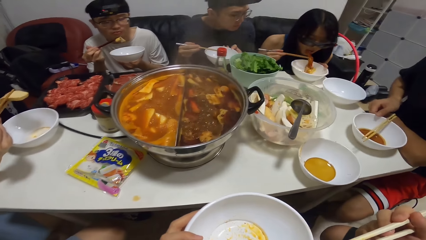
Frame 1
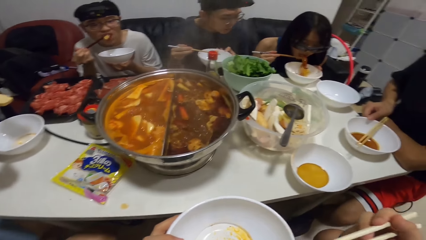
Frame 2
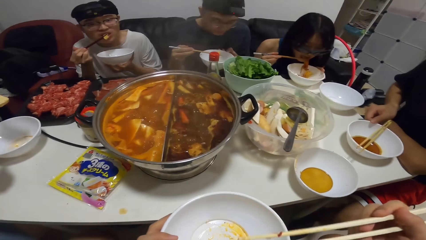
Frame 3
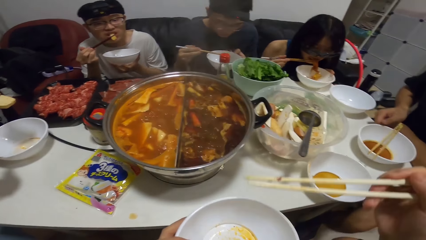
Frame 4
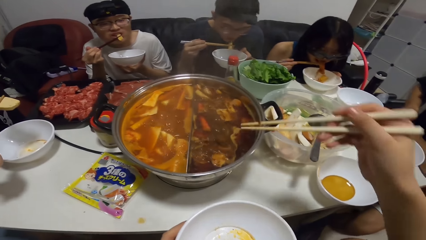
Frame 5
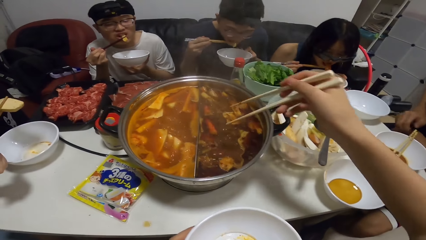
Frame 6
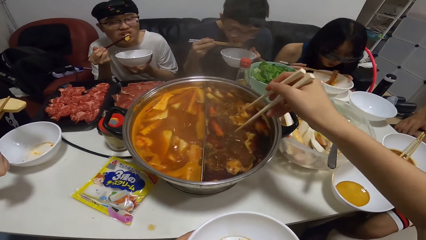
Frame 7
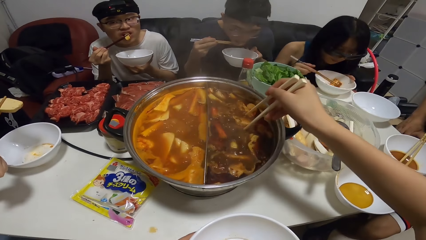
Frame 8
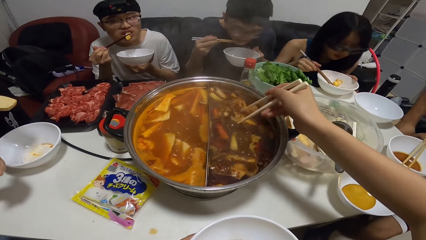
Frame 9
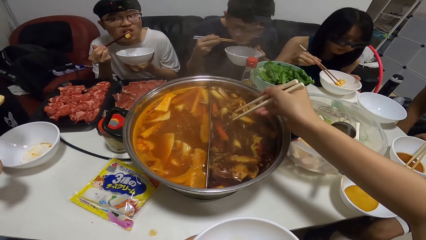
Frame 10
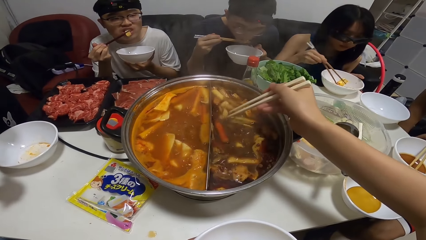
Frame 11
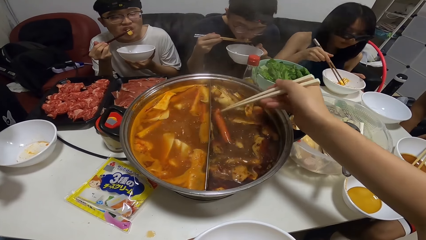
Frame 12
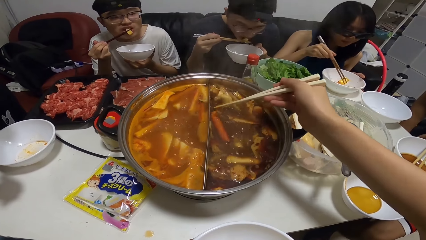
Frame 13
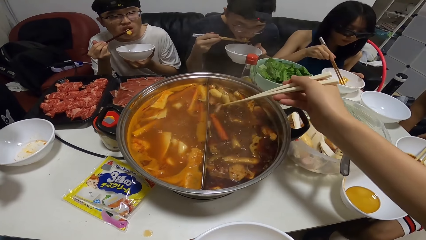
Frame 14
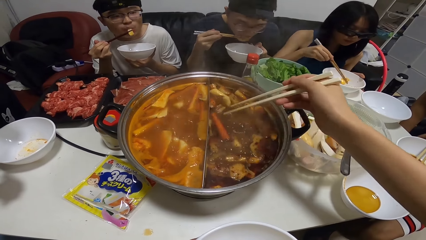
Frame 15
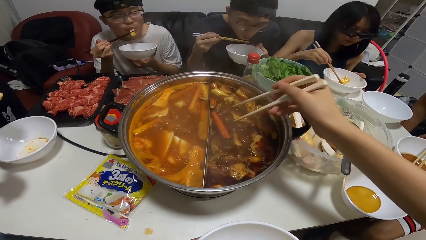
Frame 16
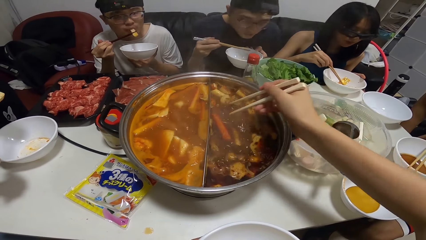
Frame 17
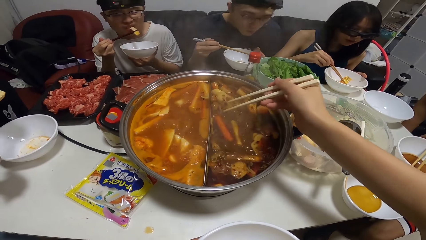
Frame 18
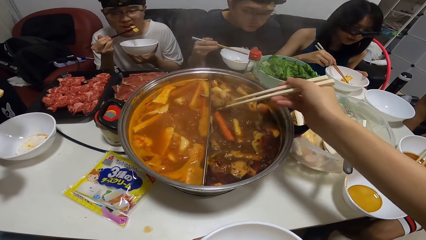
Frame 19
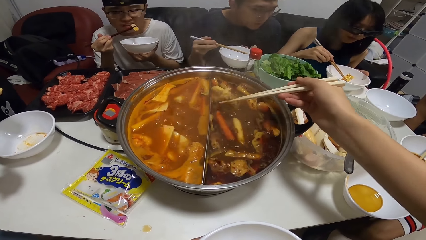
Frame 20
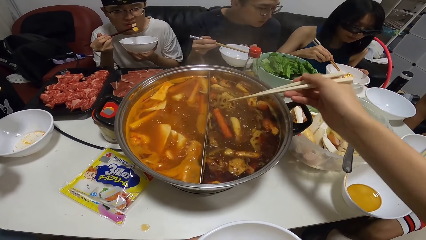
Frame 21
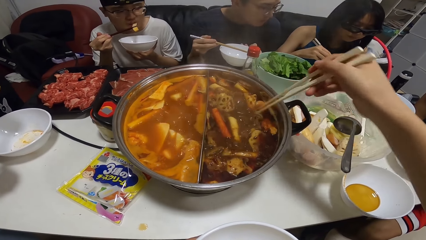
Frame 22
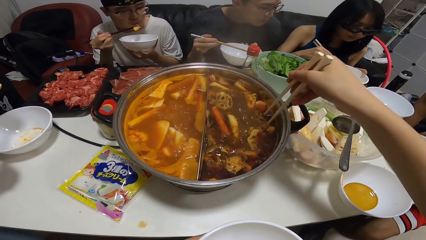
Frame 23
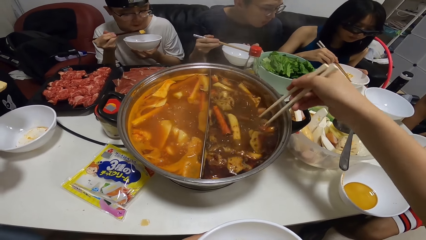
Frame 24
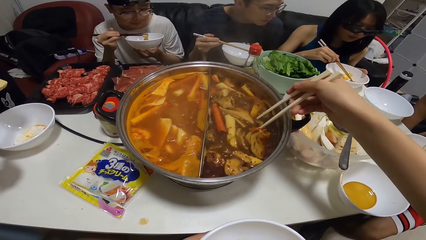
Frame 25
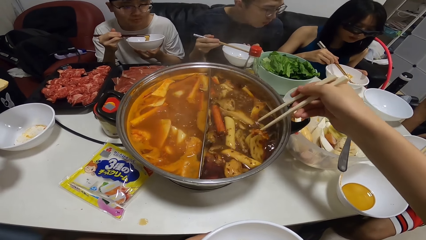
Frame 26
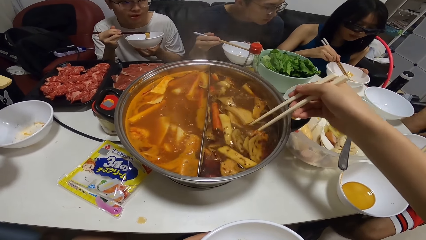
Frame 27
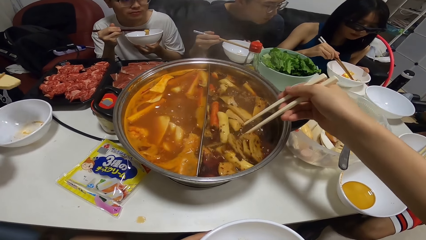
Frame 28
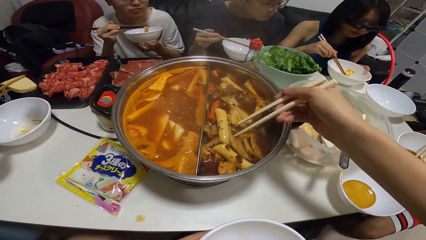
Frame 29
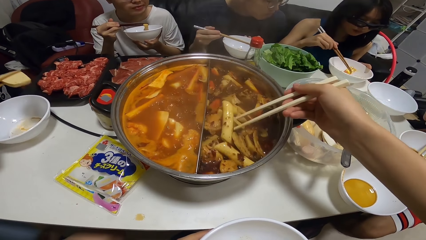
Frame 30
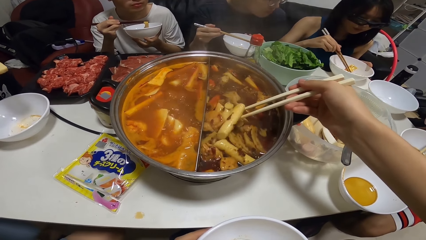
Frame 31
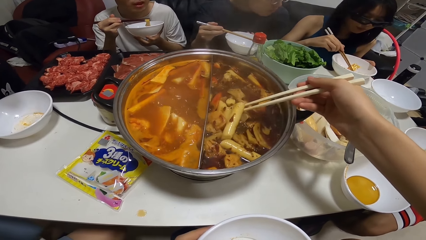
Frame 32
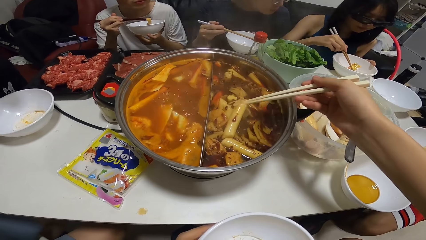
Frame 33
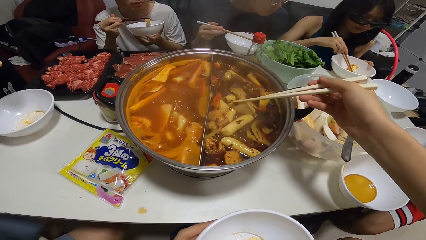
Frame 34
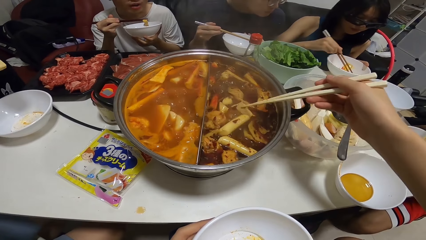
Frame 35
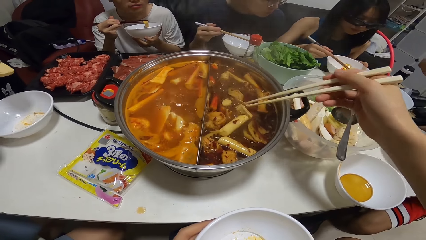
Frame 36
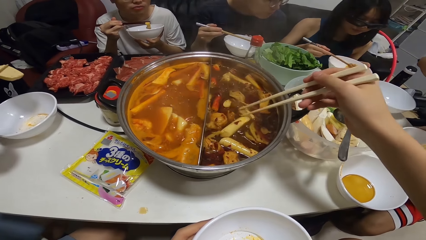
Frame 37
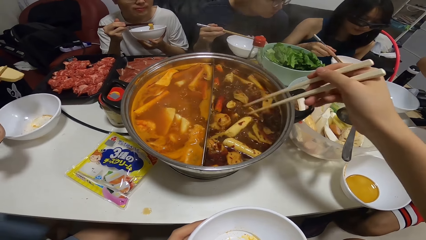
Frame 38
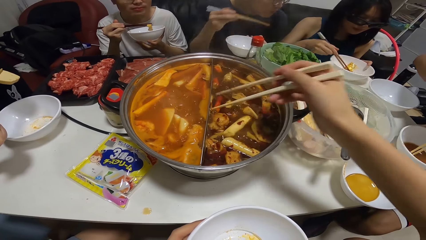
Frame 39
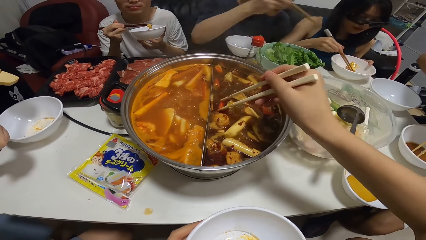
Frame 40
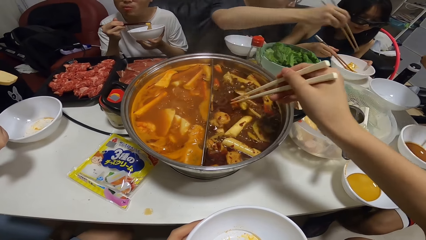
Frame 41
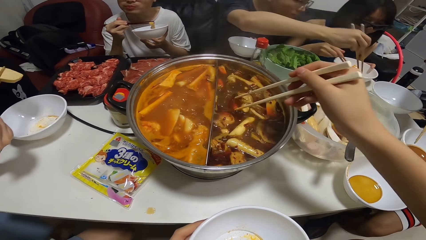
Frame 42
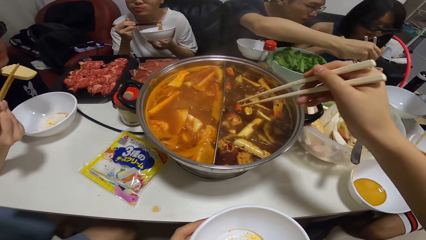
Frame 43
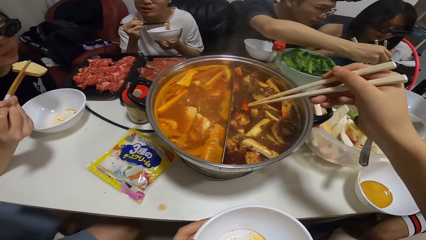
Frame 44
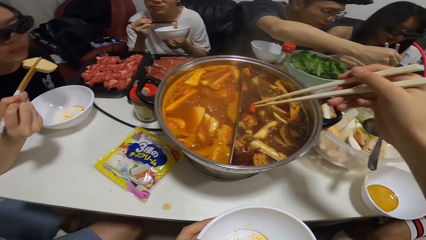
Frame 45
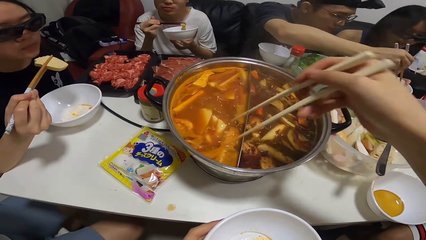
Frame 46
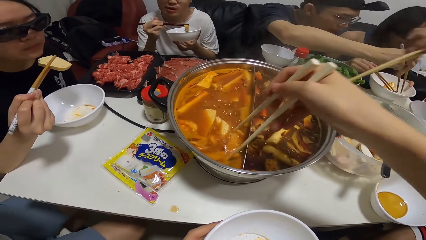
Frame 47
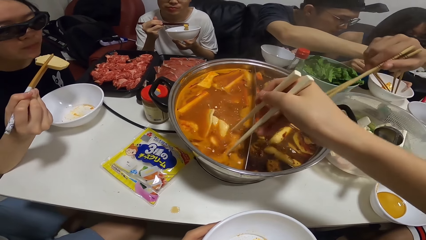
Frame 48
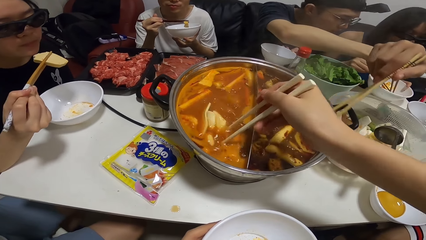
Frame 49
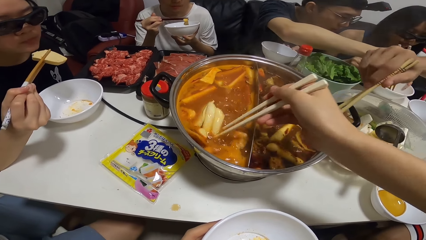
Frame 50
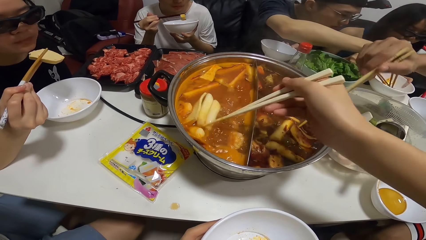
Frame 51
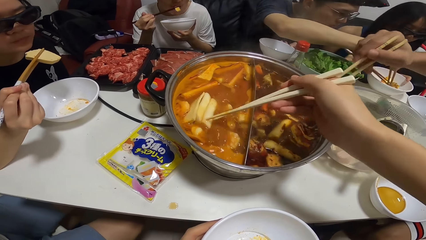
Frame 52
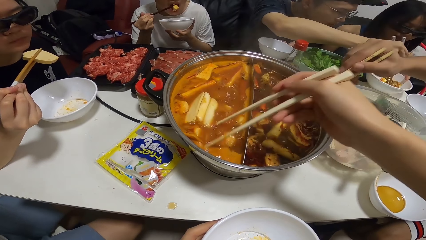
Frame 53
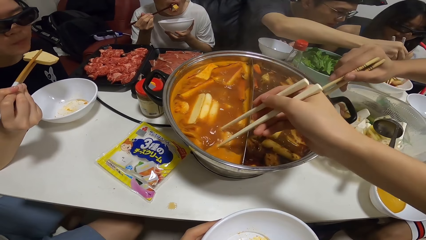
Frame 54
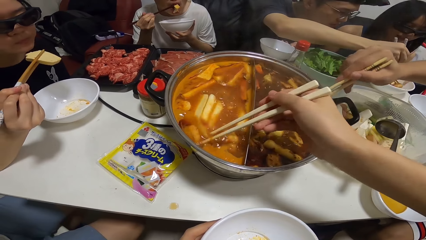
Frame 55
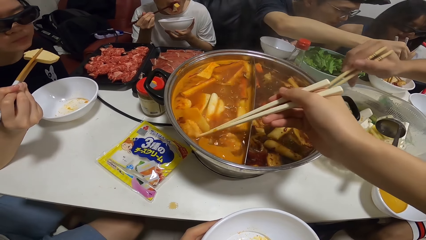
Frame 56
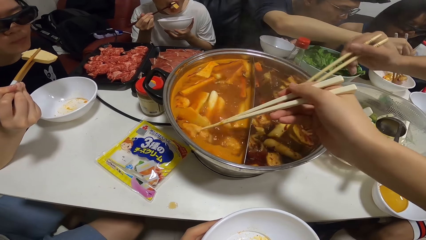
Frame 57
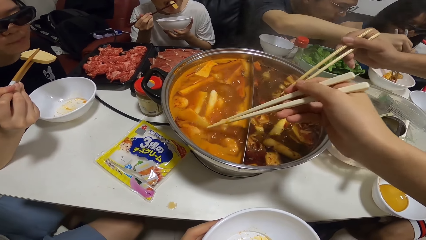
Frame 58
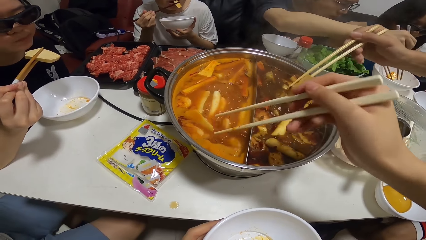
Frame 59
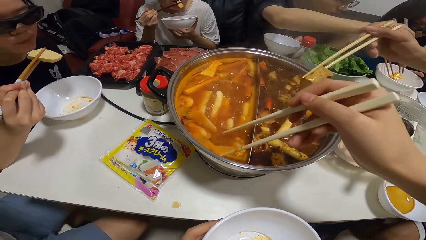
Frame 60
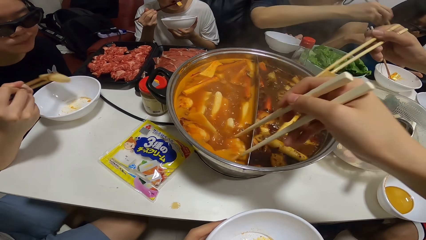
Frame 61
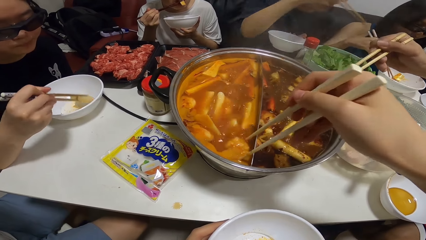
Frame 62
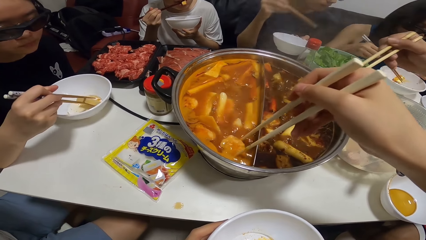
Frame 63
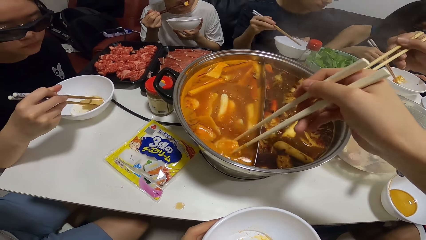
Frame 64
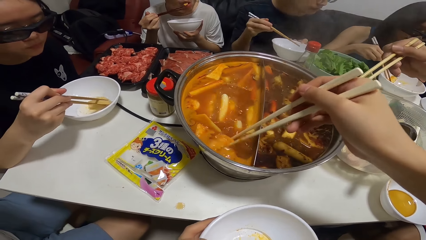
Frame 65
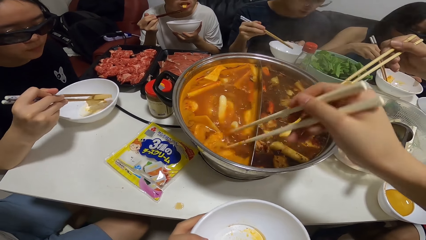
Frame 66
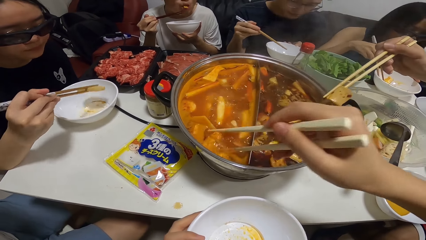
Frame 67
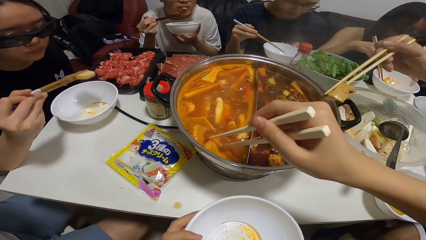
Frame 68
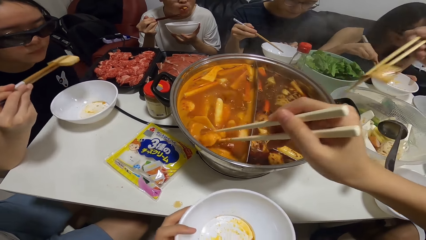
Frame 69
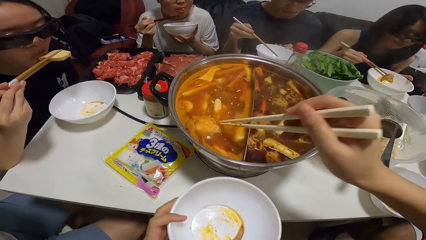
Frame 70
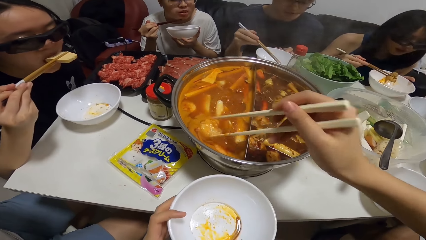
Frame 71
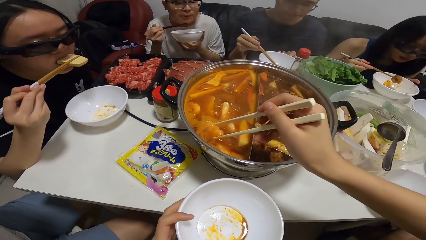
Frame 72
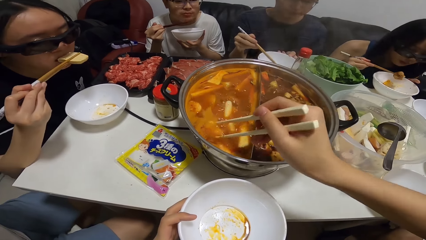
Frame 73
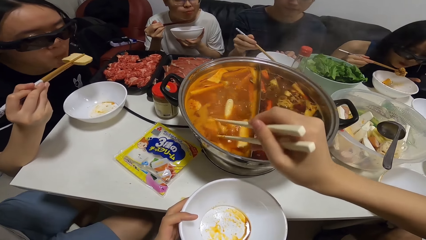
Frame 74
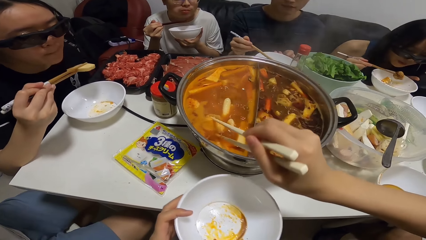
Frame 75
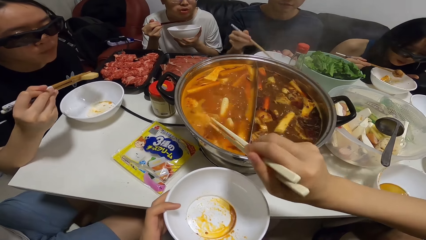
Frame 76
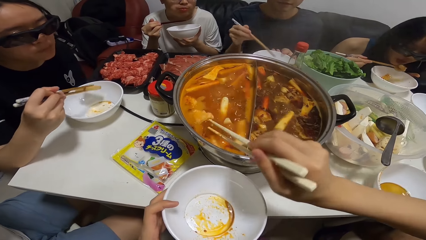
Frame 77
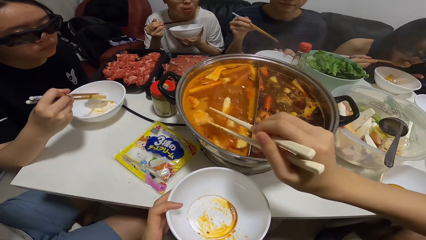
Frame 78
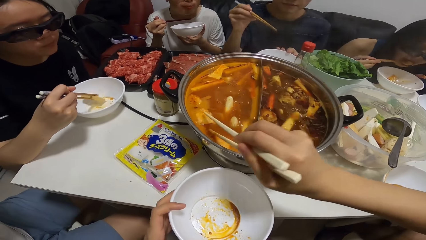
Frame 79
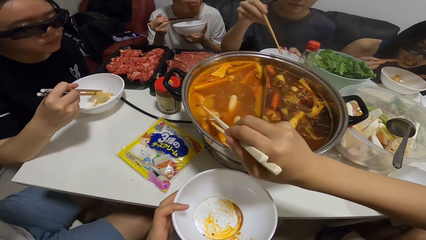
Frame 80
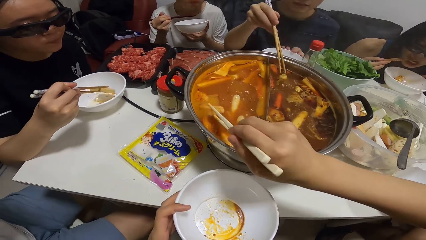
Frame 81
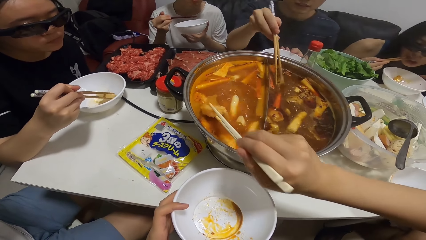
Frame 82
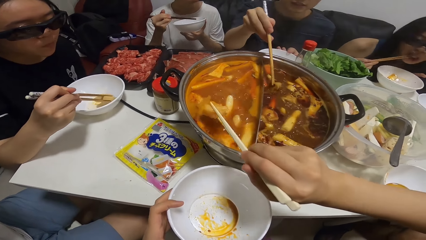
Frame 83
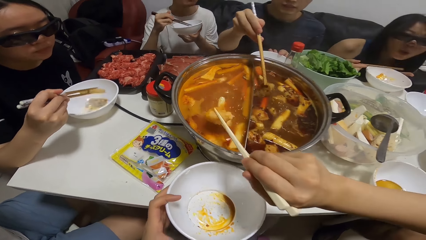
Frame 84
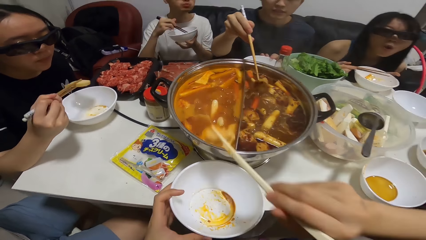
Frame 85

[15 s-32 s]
The camera wearer picks stew from the cooking pot. A man serves his meal from the pot with chopsticks in his right hand. The camera wearer serves her meal from the pot with chopsticks in her right hand.
